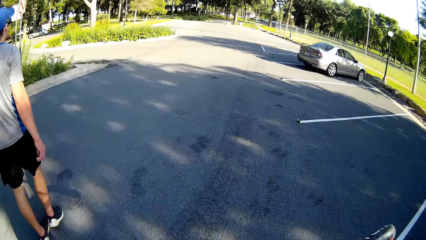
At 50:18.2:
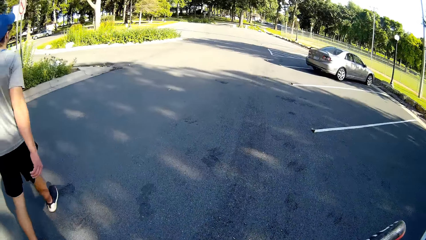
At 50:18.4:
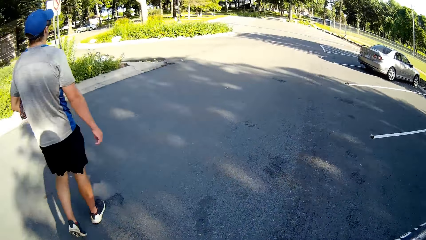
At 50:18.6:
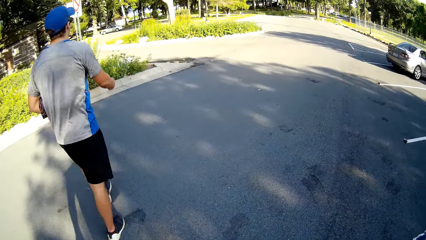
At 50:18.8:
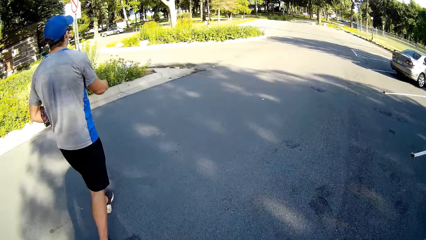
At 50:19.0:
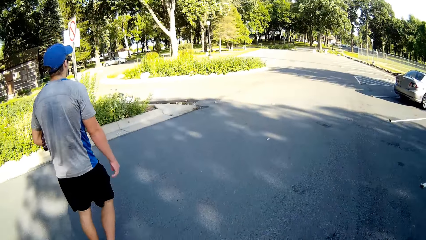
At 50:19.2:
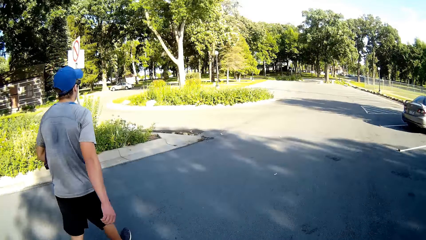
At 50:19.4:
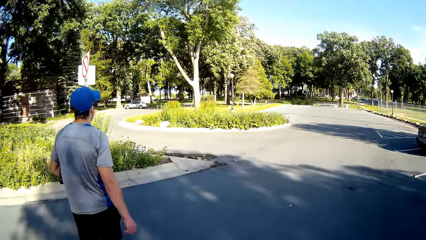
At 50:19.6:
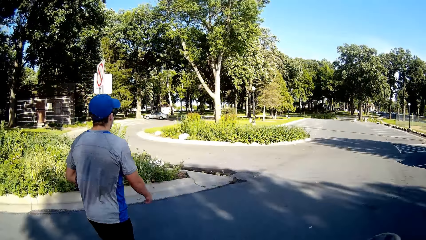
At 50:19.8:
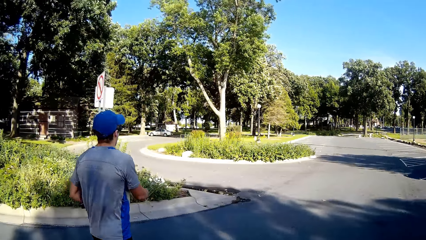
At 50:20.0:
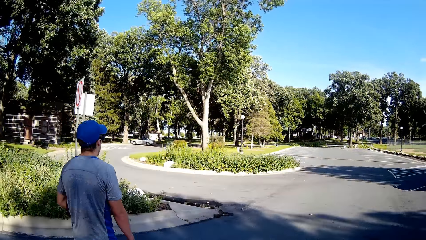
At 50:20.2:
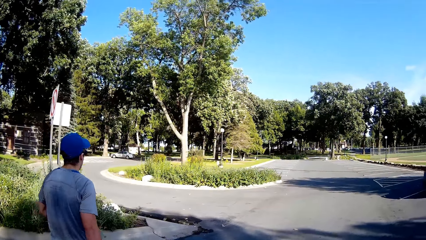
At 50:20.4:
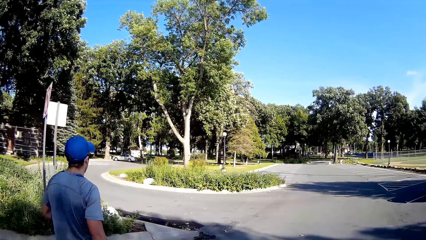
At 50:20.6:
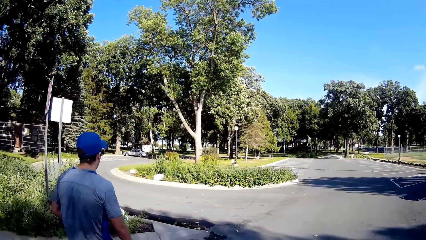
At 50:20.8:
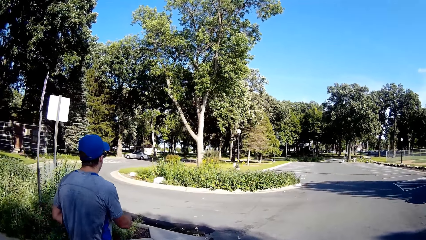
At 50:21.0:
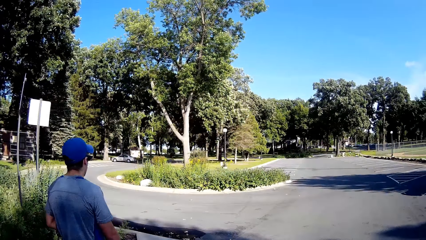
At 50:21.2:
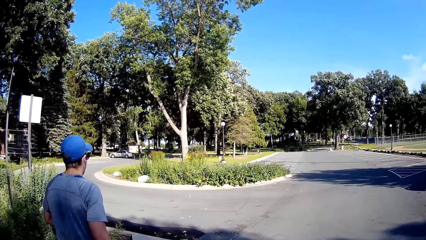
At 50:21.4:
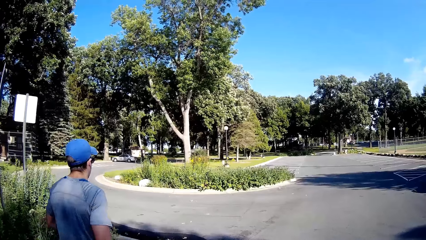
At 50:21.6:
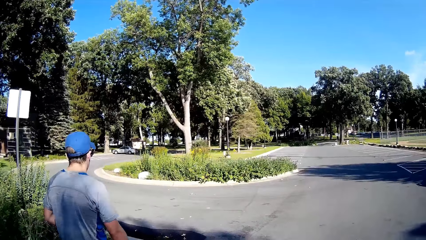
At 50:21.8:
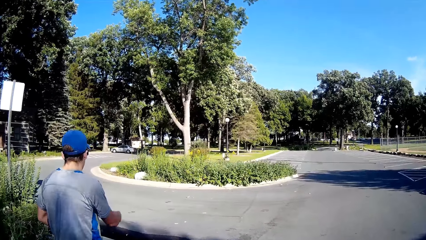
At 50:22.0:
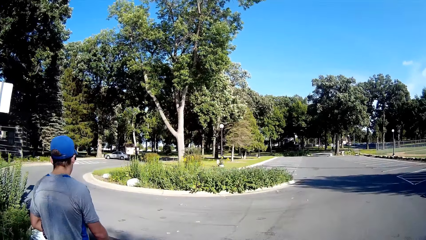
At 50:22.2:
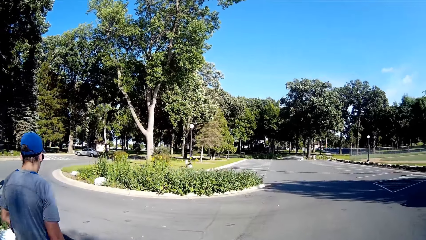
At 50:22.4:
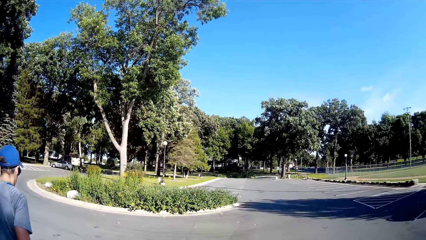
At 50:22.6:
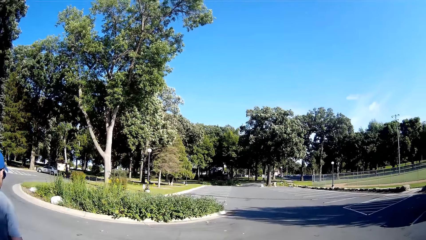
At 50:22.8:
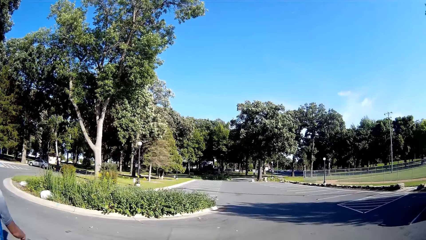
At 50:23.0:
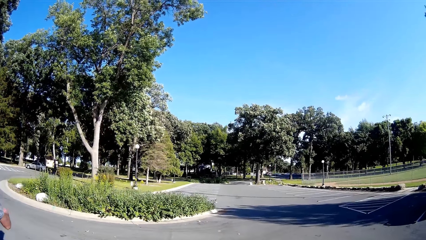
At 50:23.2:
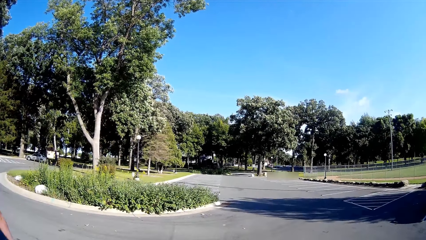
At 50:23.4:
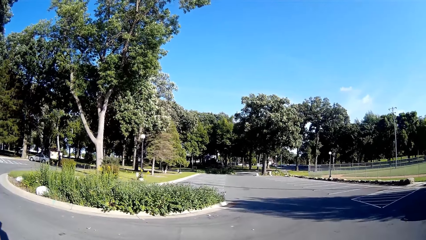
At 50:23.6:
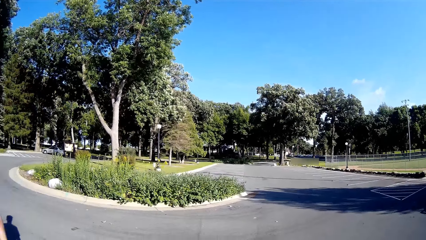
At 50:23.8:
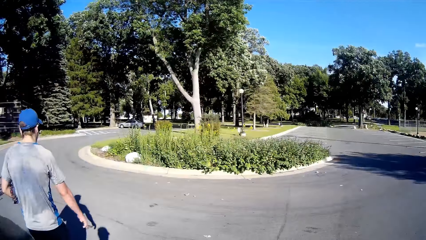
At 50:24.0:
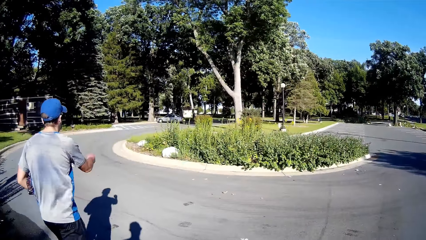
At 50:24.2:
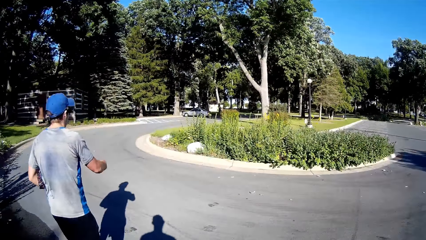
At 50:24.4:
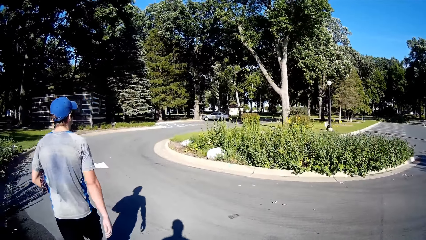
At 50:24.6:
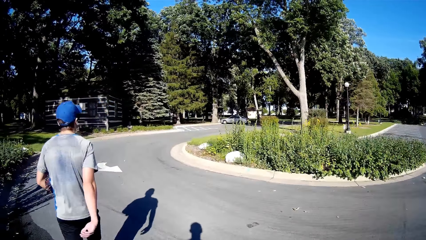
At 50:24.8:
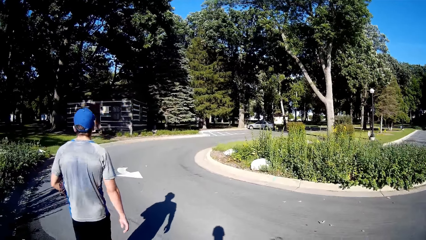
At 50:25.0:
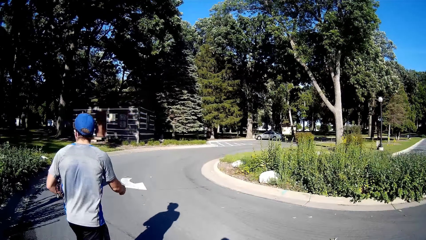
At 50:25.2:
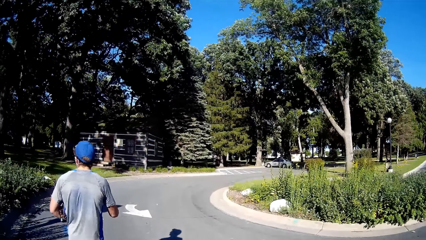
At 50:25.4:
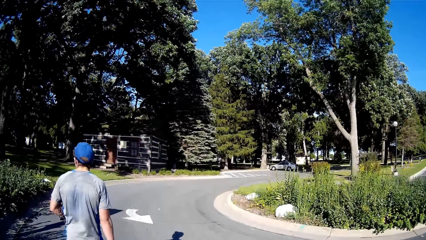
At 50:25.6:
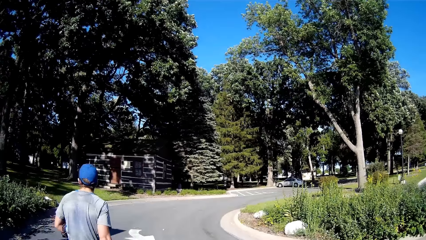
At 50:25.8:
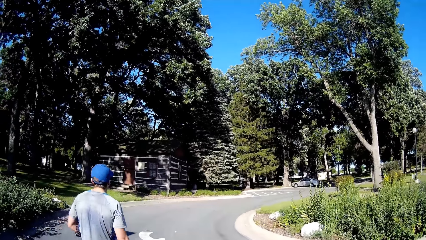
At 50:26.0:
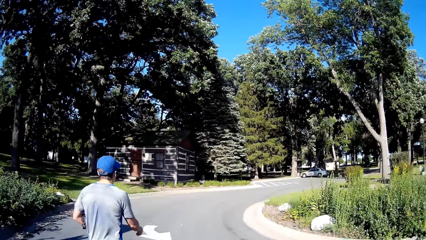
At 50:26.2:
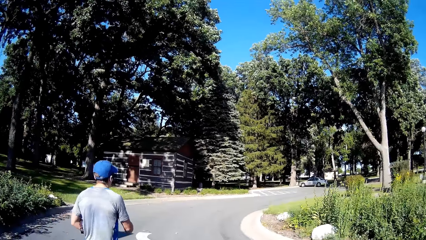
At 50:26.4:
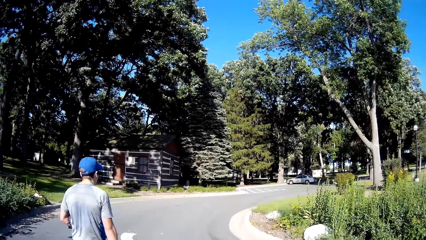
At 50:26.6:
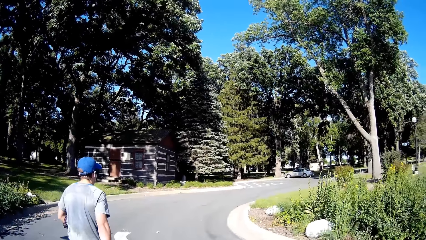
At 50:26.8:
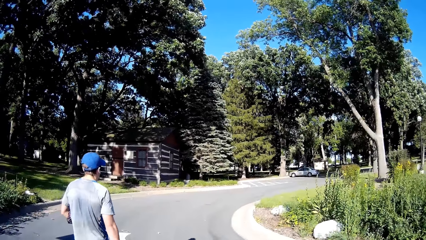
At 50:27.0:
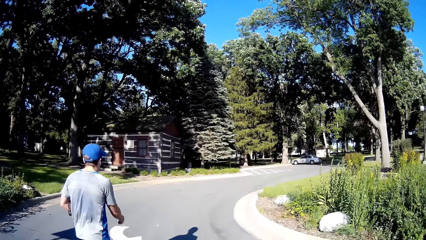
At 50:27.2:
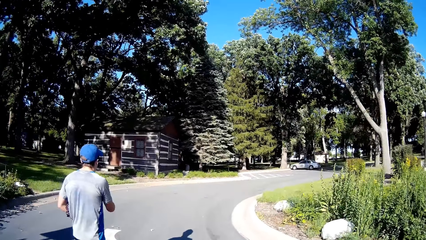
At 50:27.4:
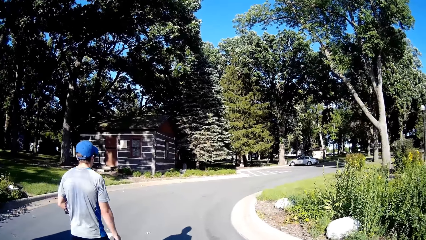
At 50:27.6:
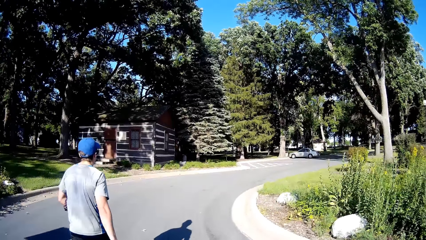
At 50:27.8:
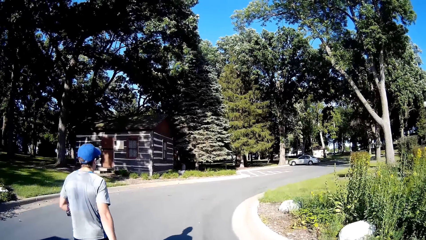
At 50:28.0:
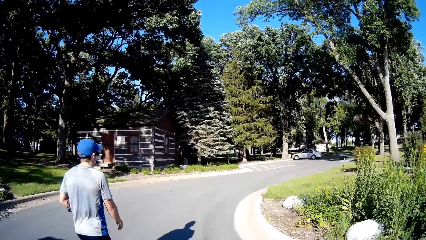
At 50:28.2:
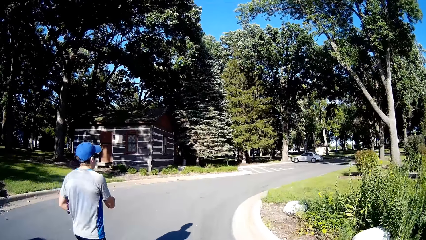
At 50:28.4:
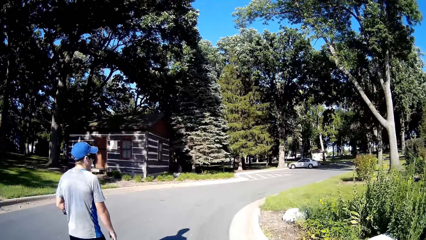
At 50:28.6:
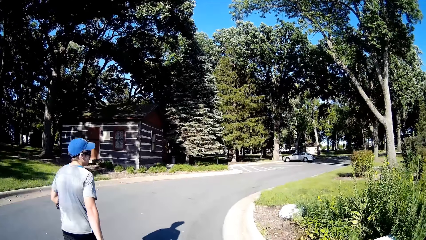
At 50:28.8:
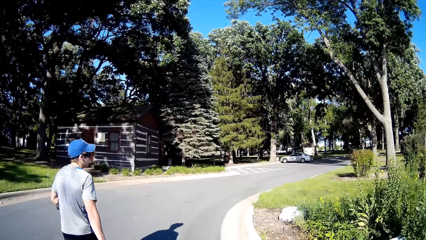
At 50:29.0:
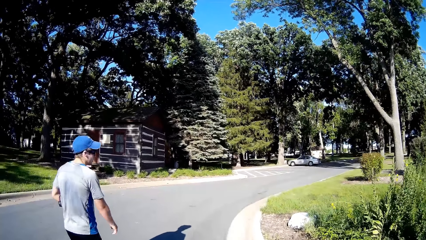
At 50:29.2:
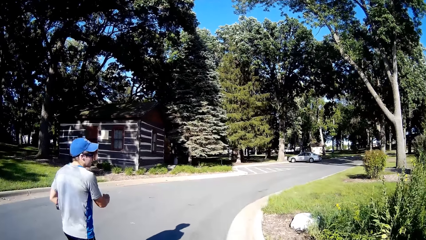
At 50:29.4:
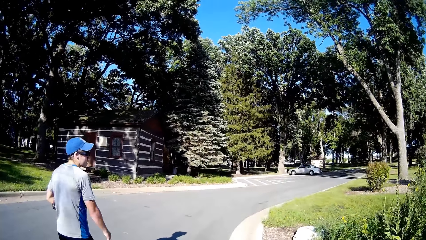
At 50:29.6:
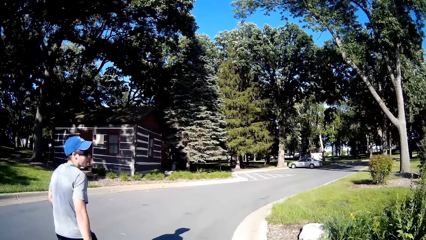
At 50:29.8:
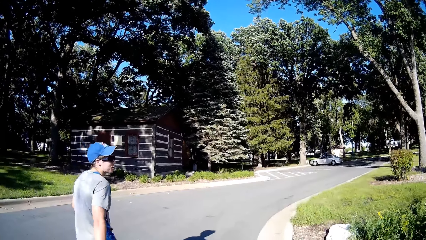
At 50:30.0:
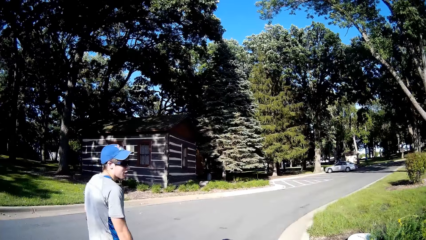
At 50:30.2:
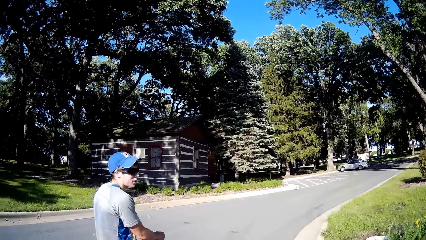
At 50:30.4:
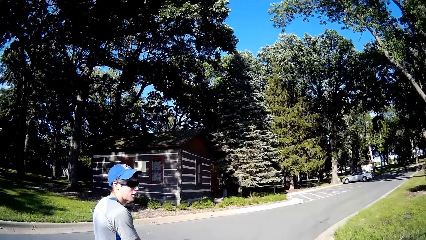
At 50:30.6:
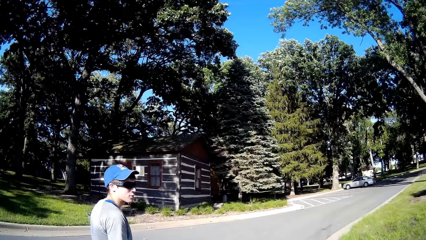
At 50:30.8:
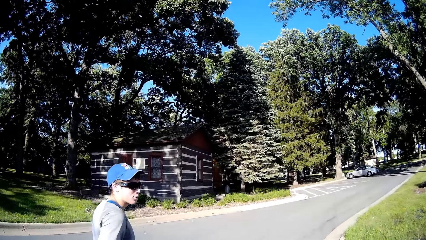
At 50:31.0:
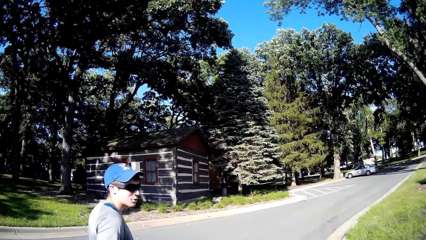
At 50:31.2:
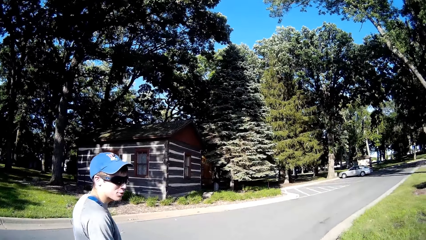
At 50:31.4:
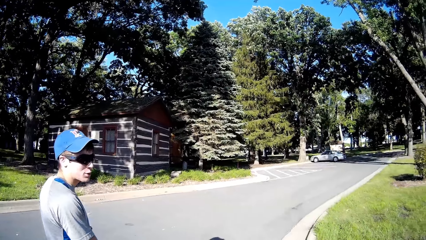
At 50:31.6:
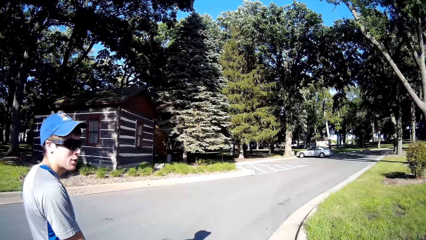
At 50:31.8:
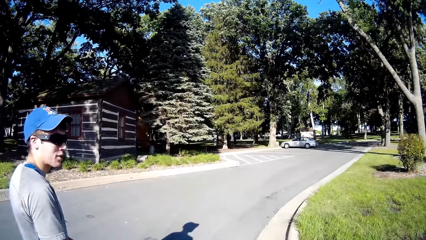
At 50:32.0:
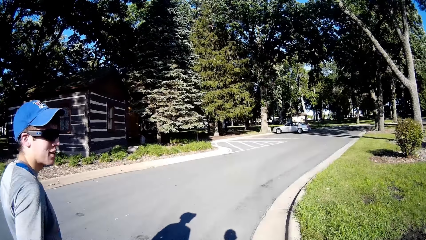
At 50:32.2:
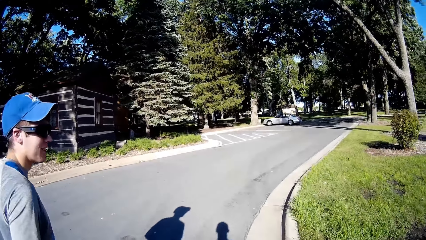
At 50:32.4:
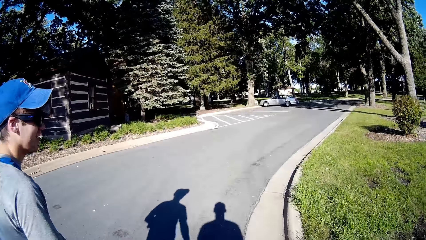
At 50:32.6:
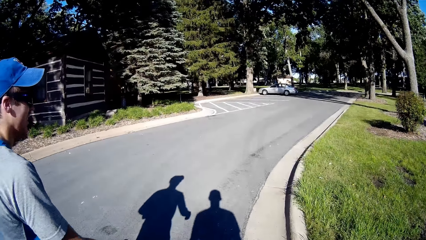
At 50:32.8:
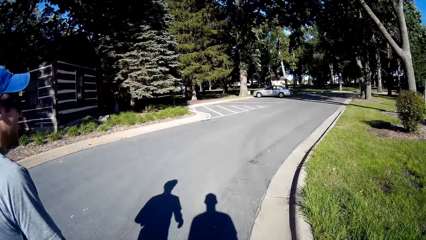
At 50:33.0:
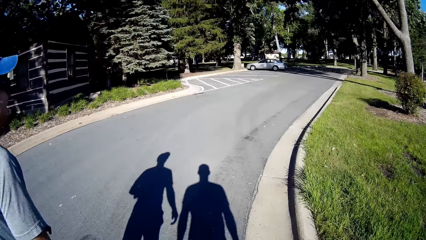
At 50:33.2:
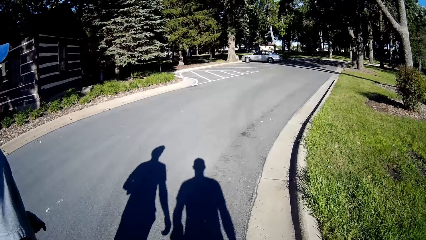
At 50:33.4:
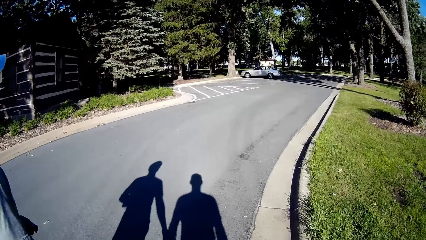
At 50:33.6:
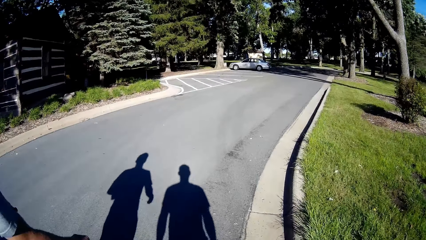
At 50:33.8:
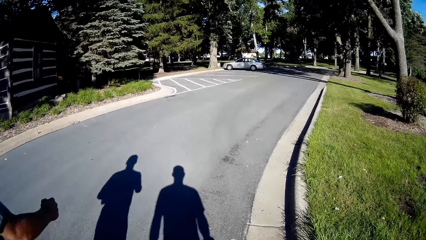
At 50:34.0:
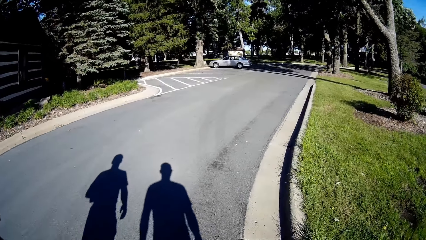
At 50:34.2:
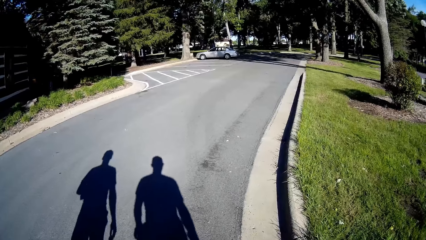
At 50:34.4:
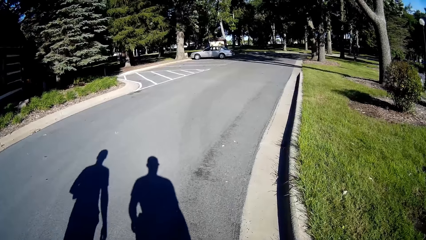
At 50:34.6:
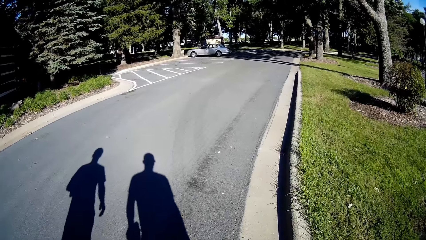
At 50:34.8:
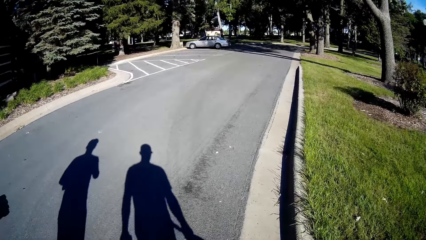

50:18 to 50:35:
A man walks on the road. The camera wearer walks on the road.
